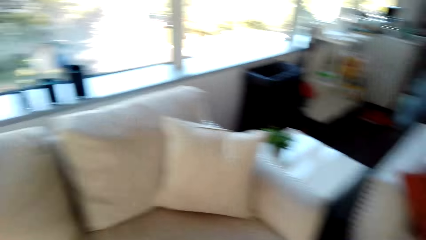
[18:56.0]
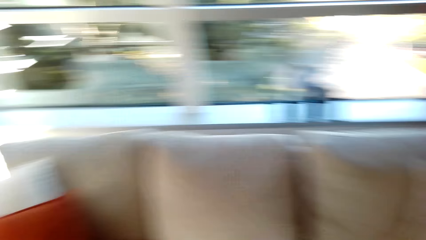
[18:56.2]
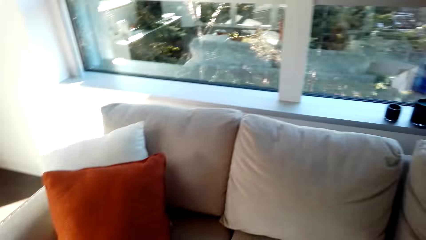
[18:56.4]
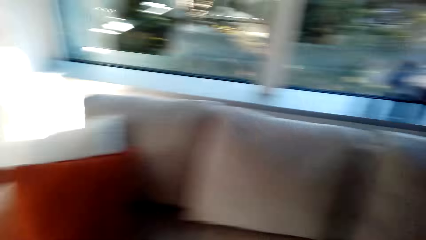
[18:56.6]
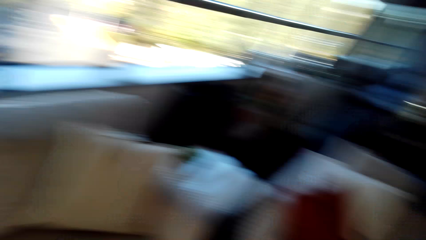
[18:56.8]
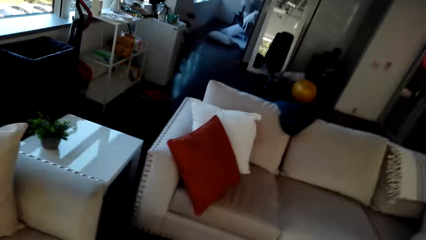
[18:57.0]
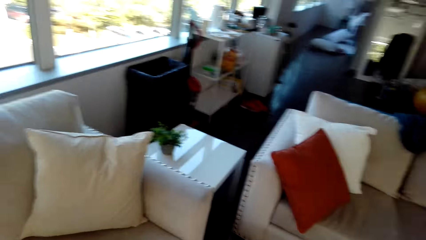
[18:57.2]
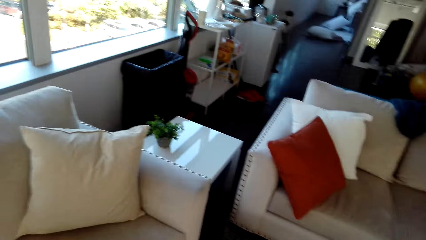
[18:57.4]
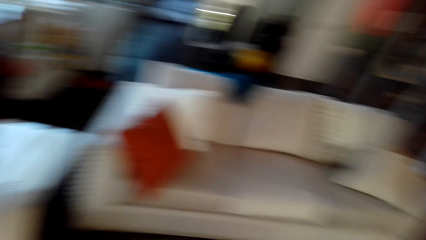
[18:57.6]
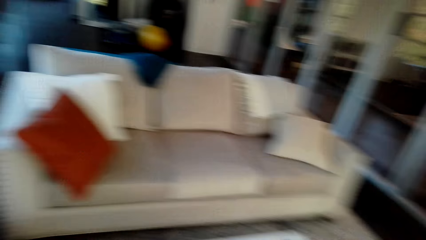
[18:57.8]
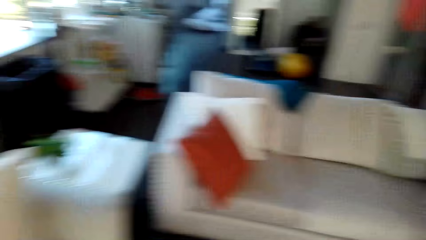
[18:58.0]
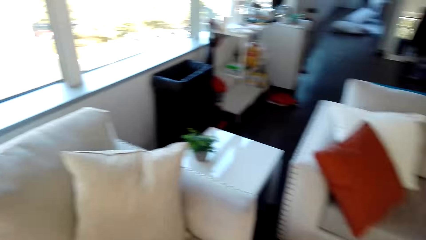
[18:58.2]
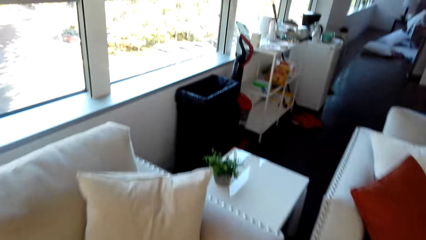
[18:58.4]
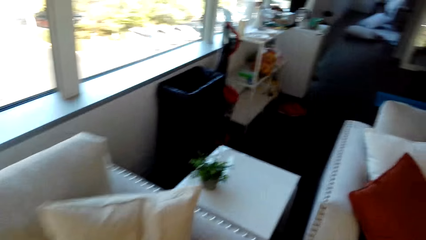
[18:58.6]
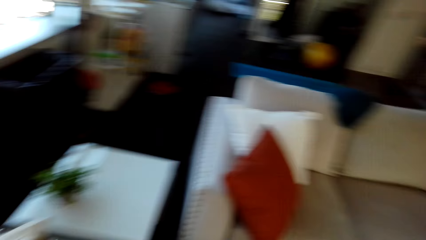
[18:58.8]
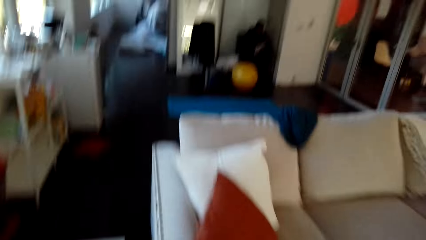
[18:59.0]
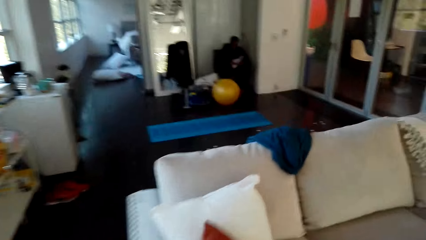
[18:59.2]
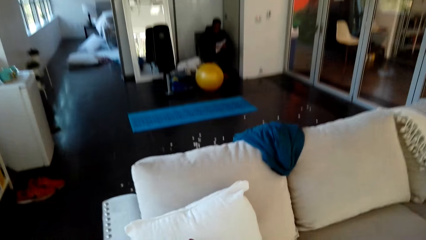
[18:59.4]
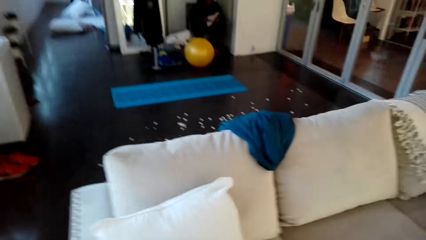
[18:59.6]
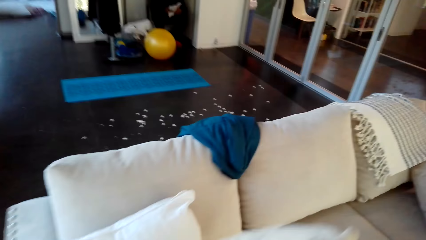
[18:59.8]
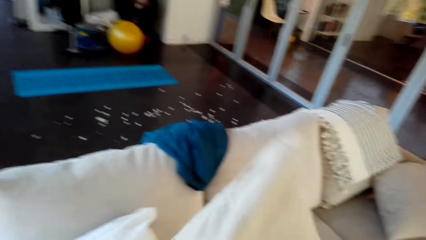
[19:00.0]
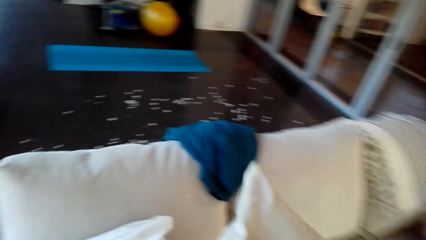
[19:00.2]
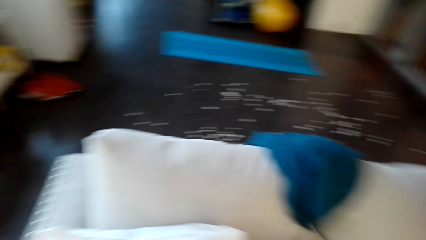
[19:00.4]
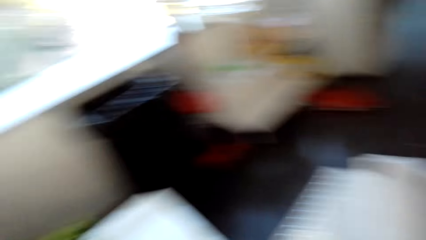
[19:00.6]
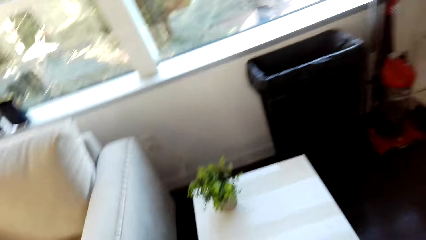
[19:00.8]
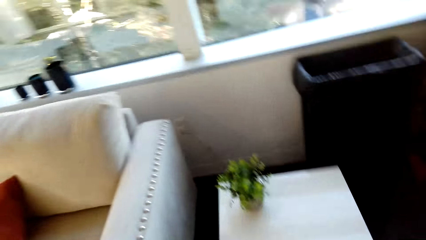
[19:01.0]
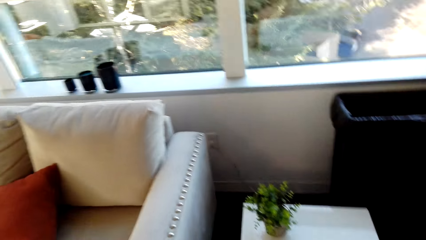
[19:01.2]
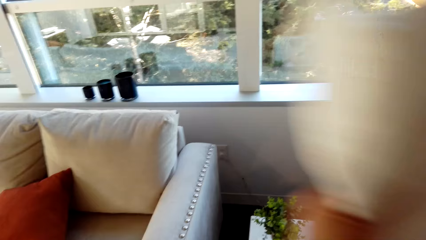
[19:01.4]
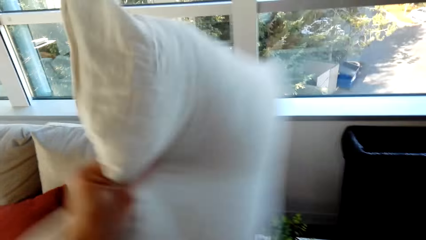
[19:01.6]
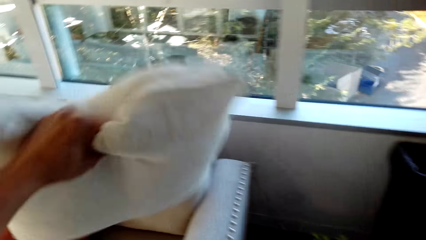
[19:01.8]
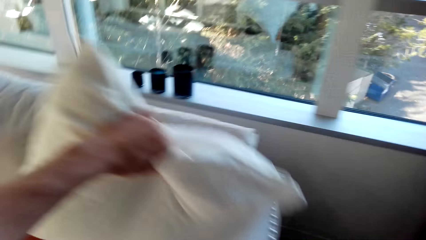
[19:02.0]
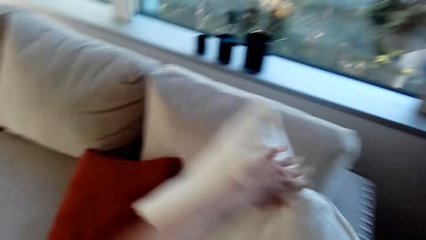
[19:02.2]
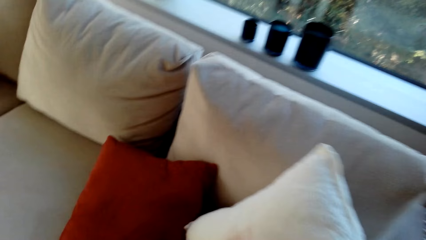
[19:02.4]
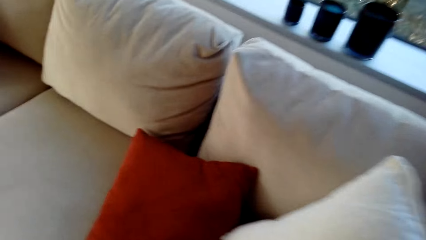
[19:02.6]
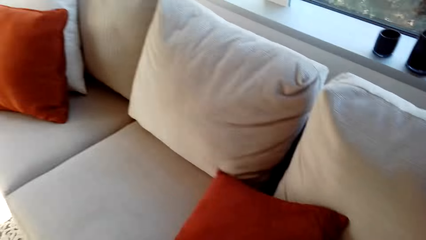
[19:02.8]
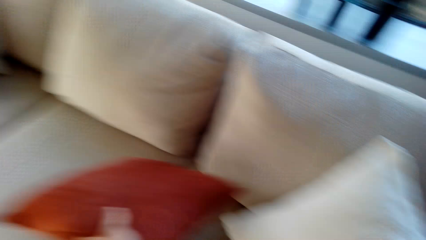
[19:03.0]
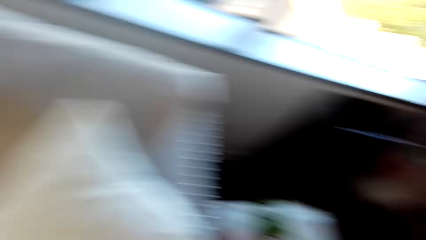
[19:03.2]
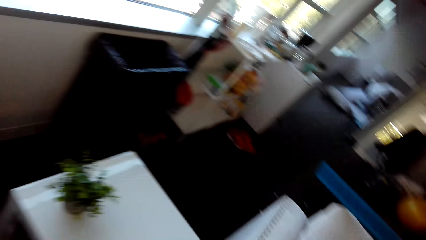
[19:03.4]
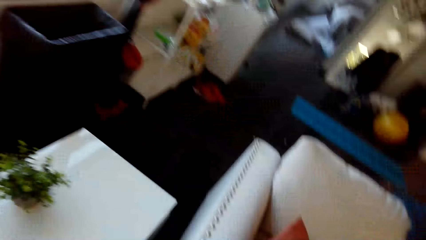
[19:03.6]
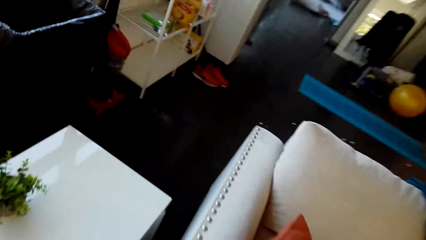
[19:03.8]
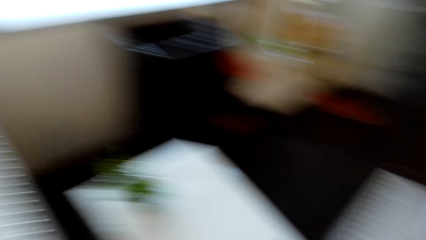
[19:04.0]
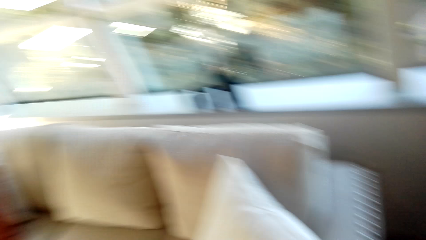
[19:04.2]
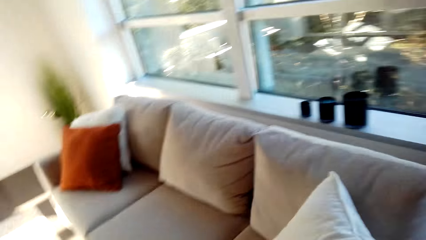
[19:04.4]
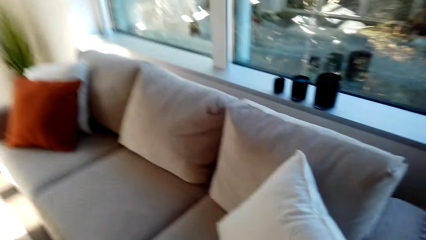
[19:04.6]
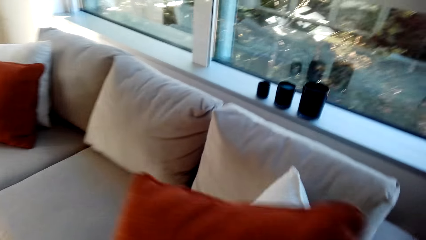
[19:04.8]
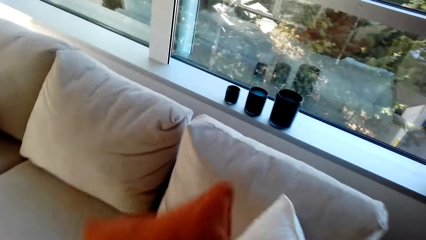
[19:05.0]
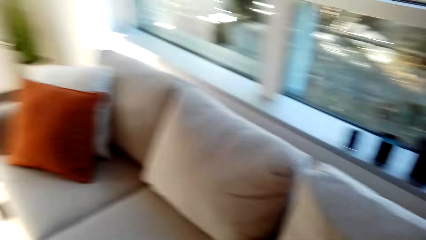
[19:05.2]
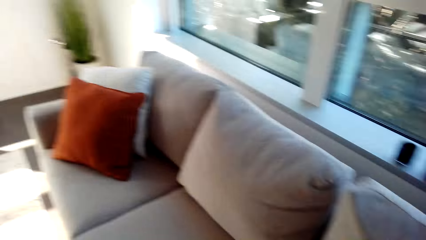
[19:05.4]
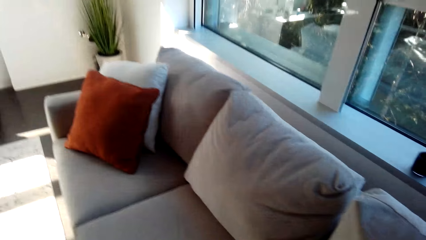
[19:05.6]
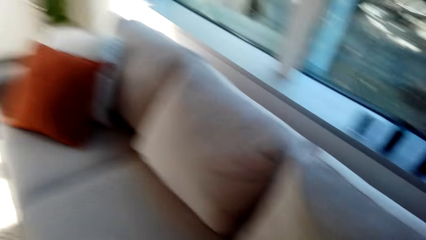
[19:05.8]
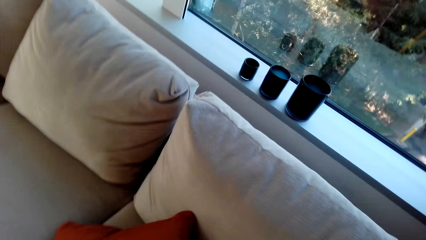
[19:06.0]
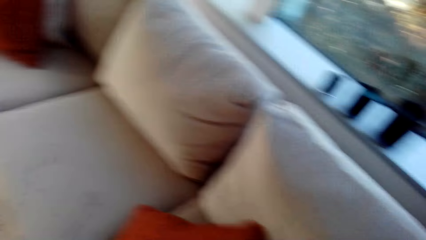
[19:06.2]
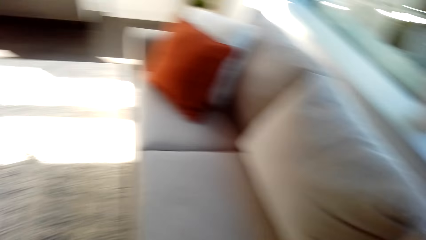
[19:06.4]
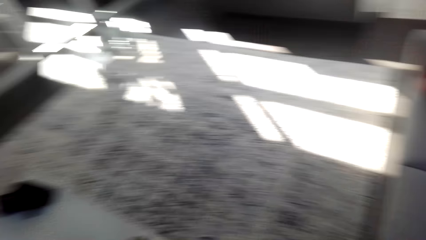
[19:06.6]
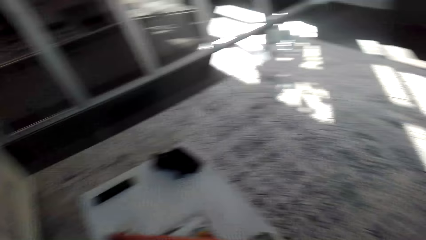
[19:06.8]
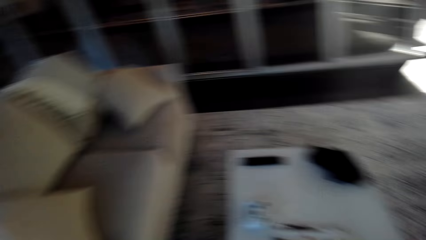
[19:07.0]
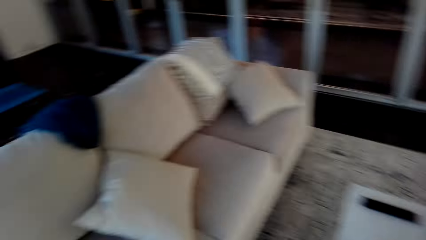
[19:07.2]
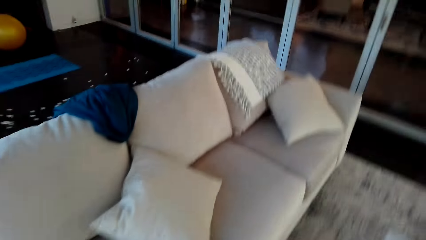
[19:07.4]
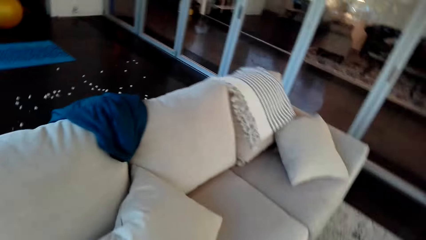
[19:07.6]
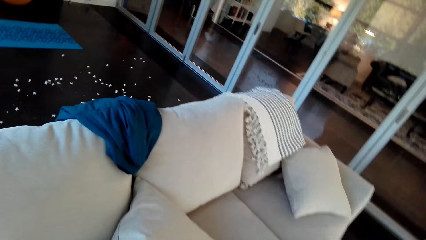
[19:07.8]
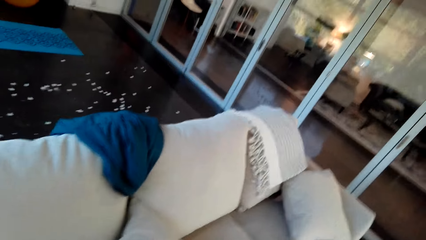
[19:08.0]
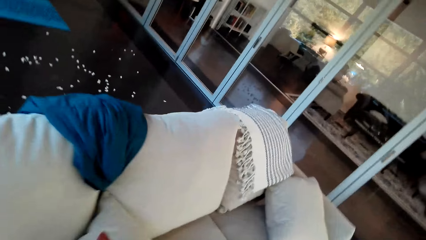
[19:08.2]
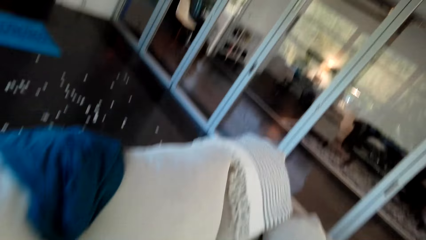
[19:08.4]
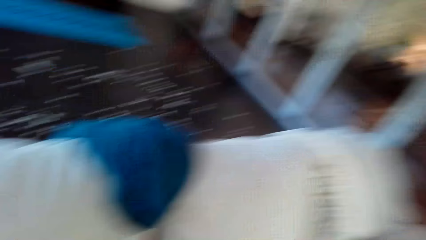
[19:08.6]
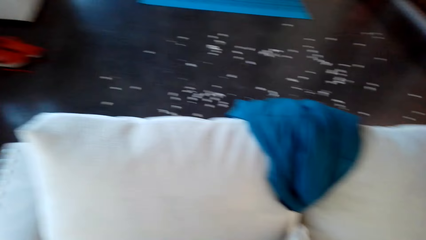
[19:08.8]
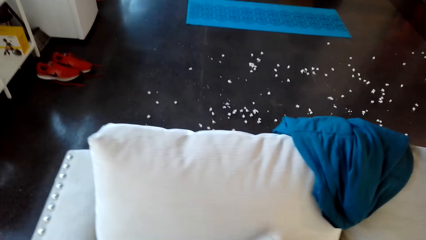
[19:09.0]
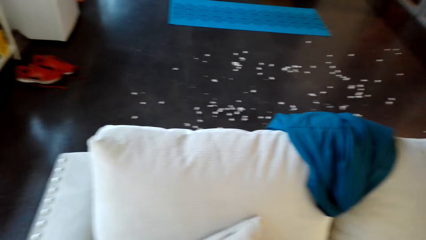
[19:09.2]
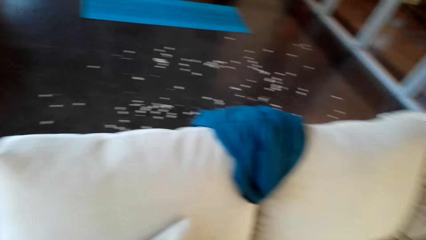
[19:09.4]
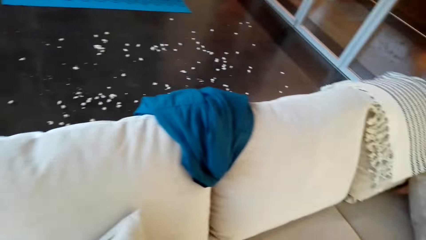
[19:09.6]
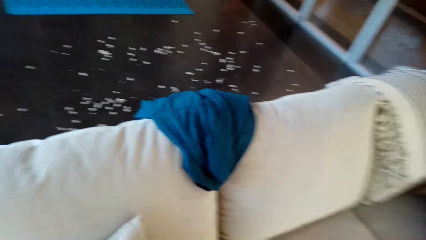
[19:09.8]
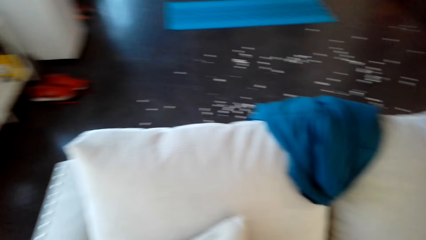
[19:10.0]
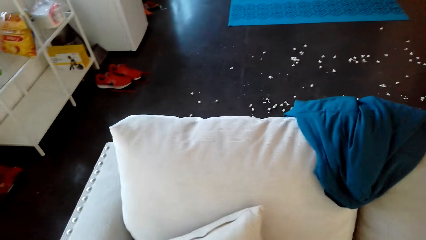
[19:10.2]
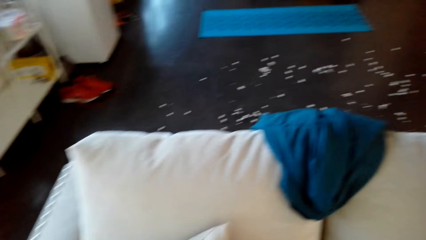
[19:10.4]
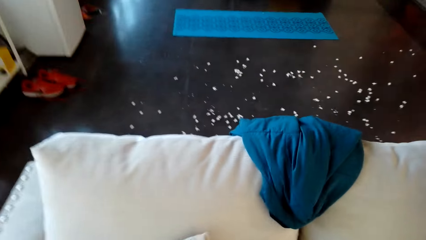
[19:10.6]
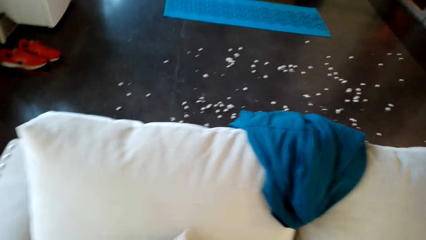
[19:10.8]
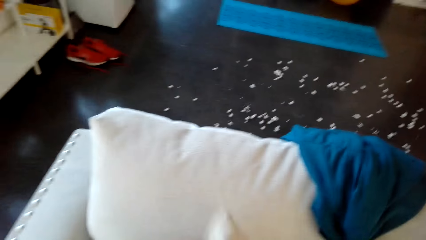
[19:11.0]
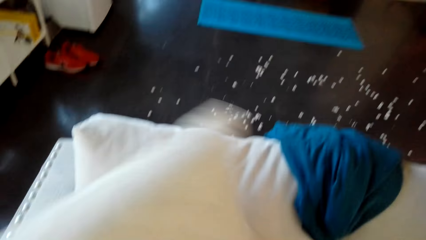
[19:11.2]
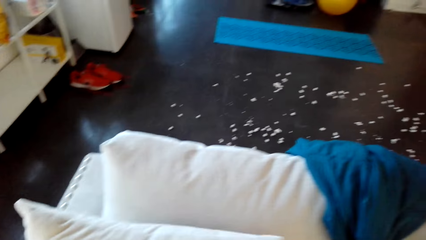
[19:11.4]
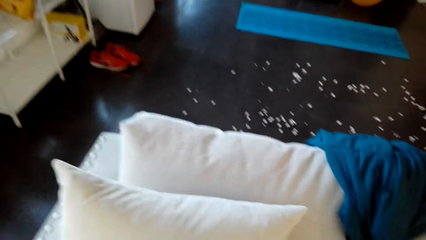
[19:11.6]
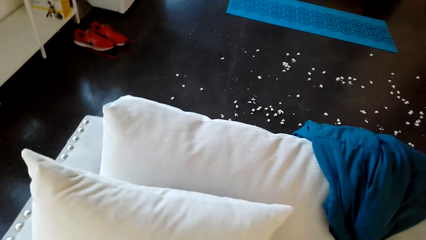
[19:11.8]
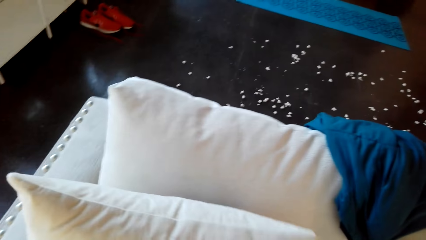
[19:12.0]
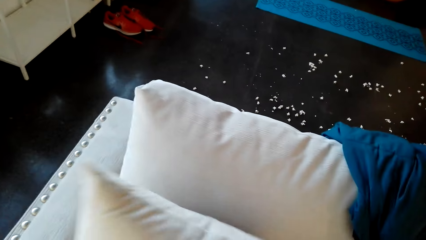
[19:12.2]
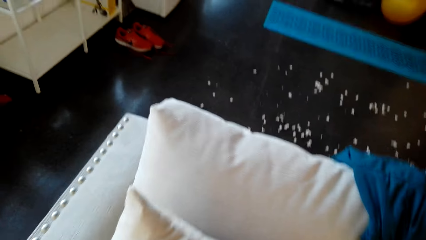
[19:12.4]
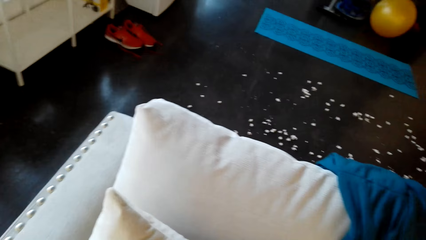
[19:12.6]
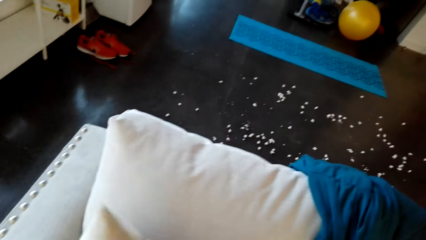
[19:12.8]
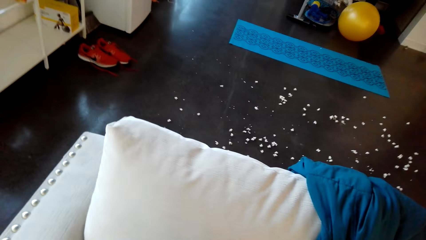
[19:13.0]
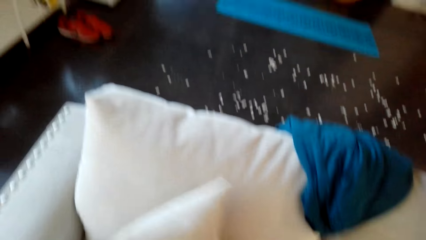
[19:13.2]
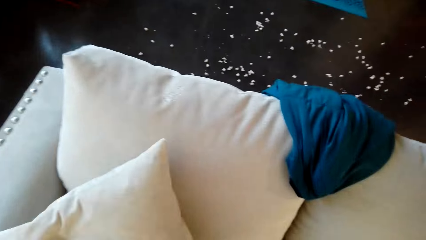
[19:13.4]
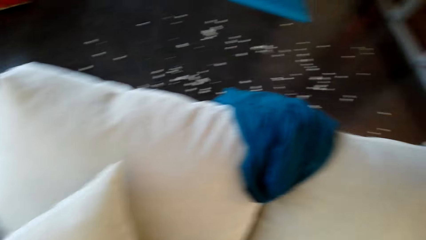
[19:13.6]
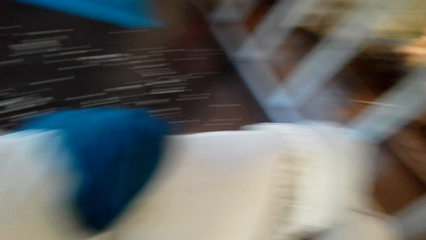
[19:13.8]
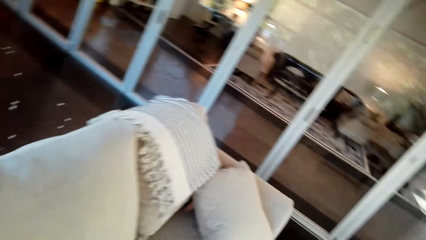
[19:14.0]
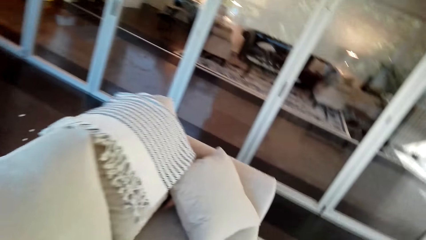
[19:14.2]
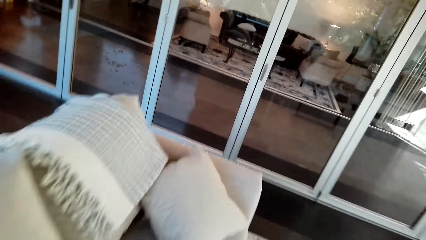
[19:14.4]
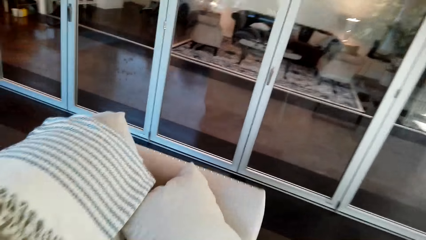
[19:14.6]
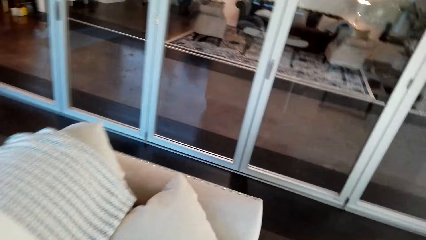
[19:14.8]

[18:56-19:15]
The camera wearer walks around the house. They arrange the pillow on the chair.
